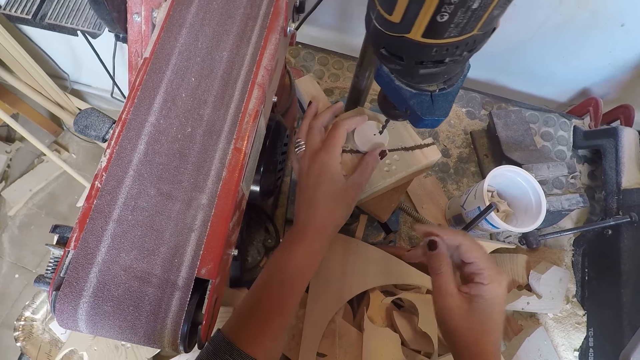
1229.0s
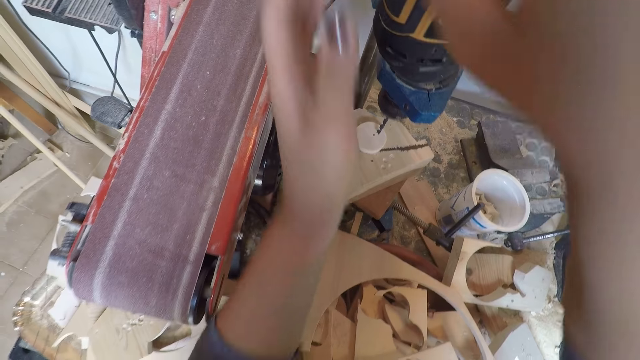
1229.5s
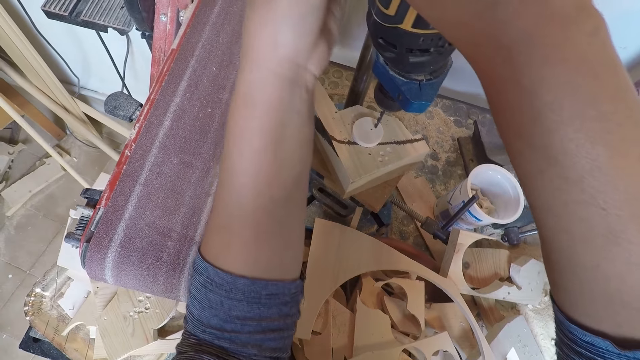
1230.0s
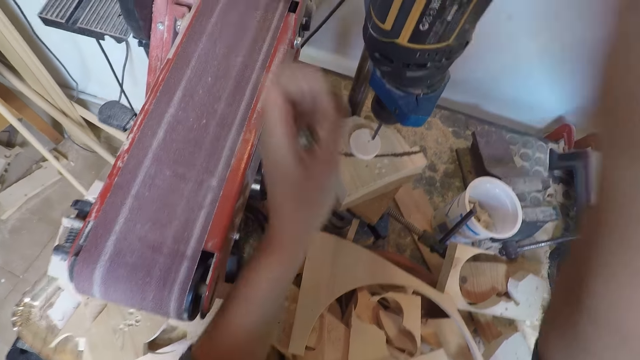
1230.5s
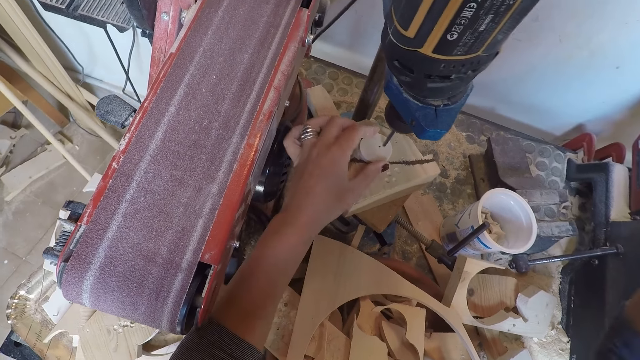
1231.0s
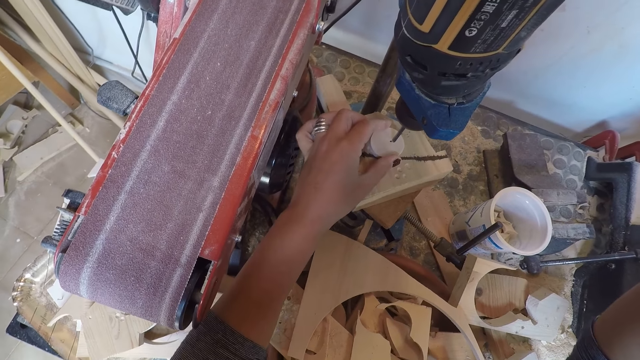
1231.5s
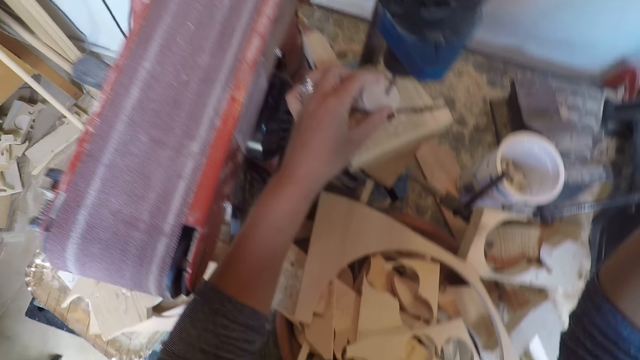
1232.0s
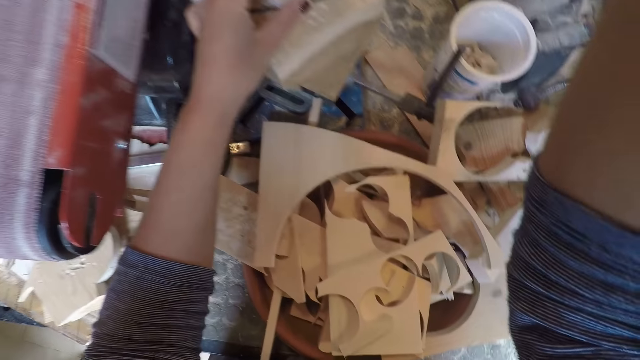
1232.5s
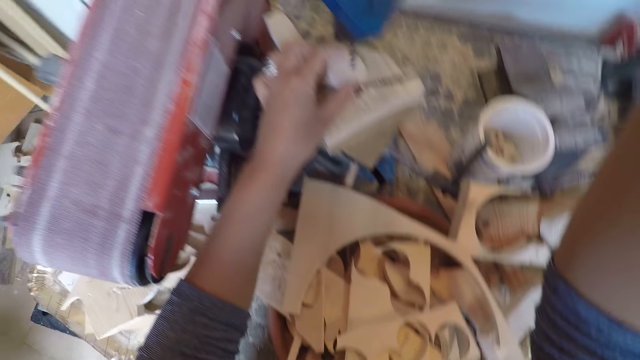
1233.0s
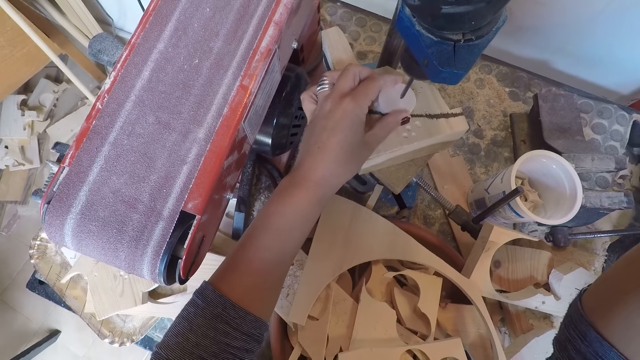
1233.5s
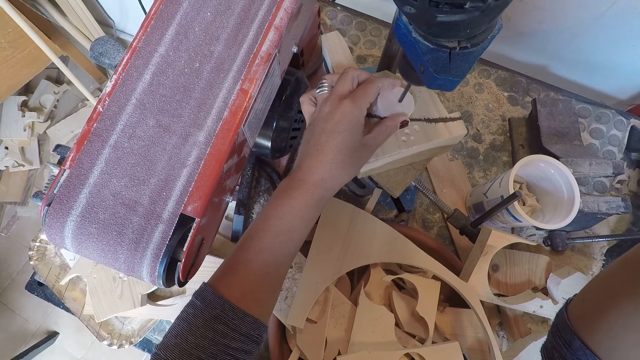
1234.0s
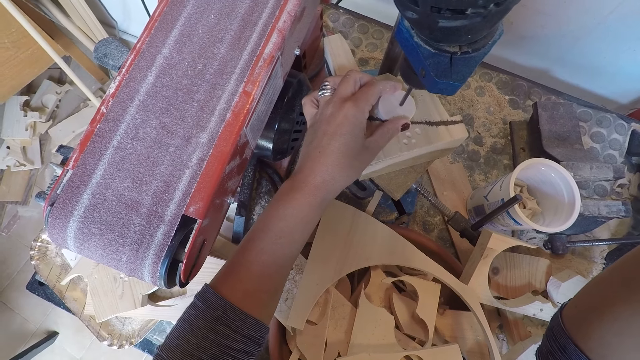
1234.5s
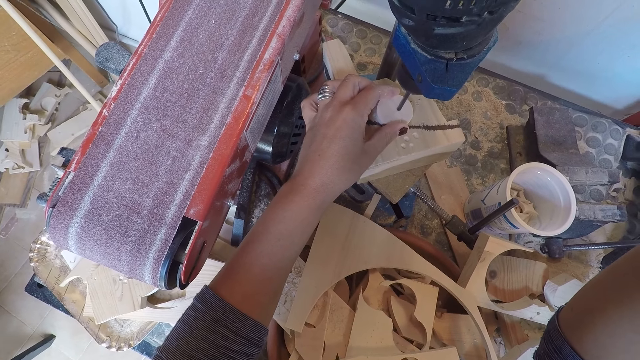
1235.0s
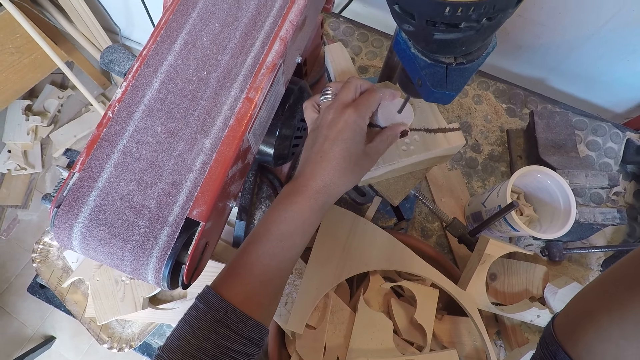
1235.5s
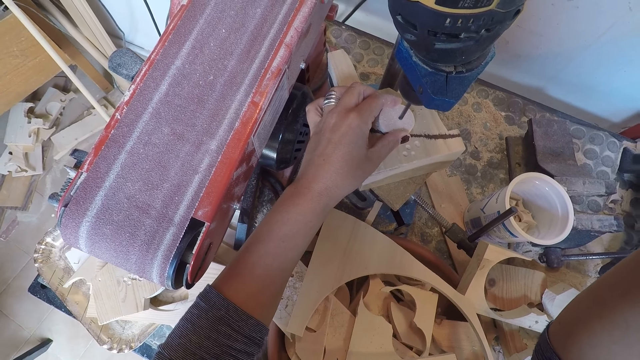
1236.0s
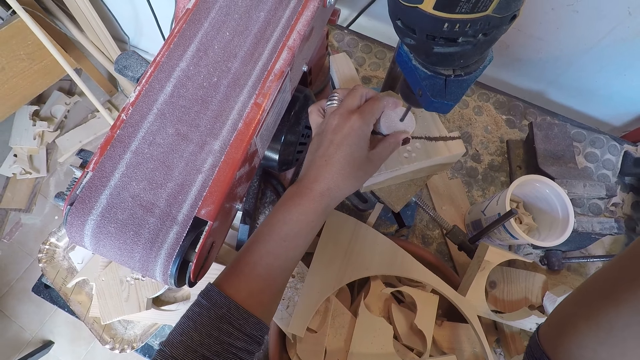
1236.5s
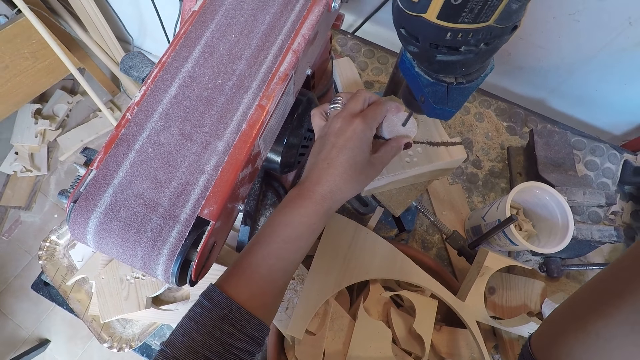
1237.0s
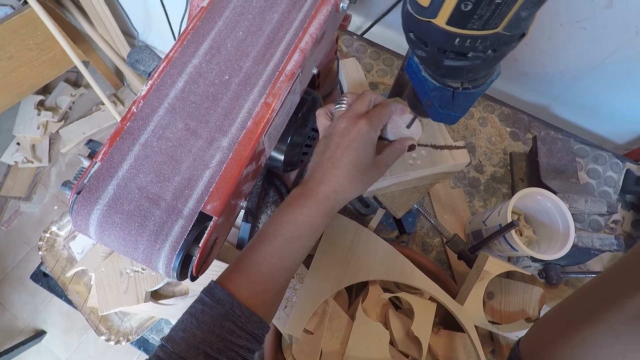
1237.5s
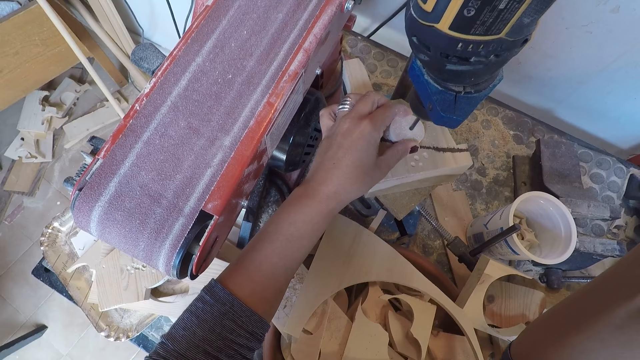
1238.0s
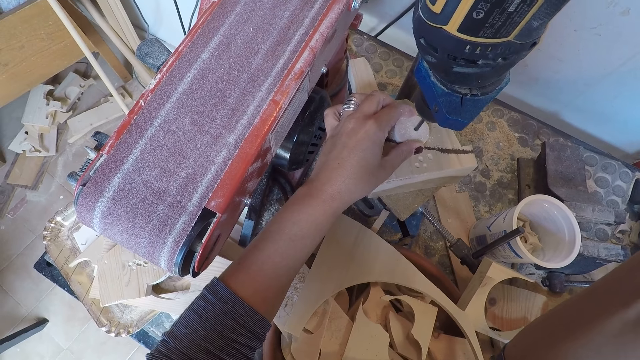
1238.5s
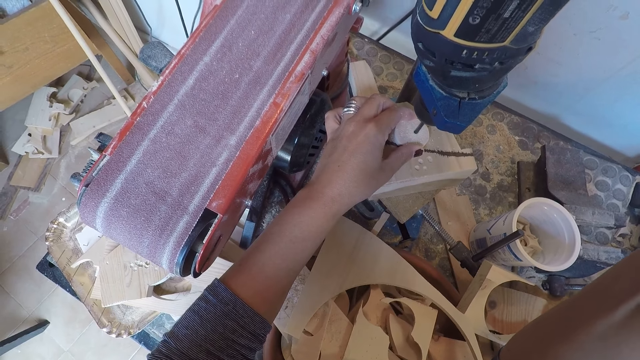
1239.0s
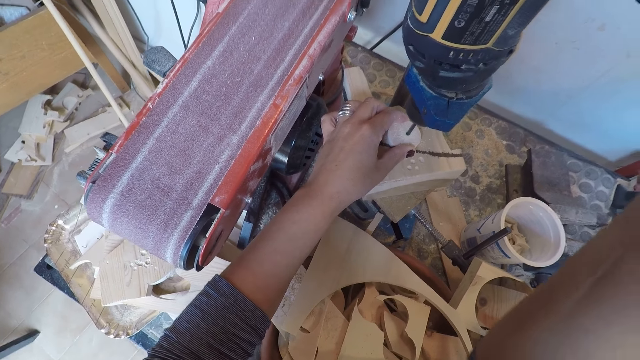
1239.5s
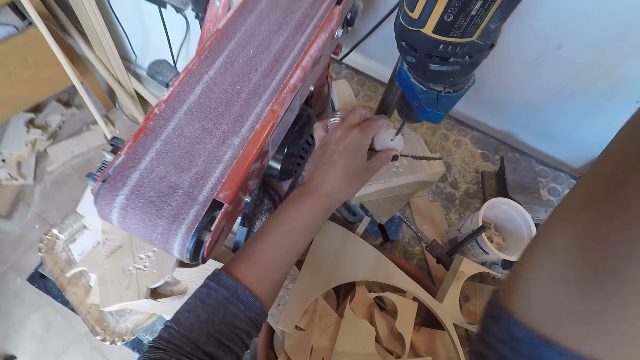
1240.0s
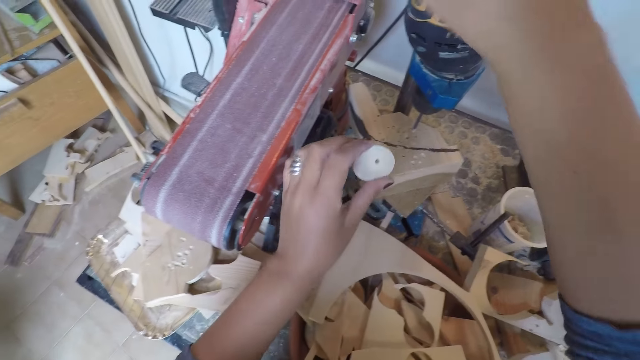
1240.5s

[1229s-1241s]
The camera wearer touches the top of the drilling machine with both hands. He adjusts the drill press. He touches the circular drilled wood on the piece of wood under the drilling machine with his left hand. He drills a hole into the circular drilled wood with the drilling machine. He removes the circular drilled wood from under the drilling machine with his left hand. He turns off the drilling machine with his right hand.

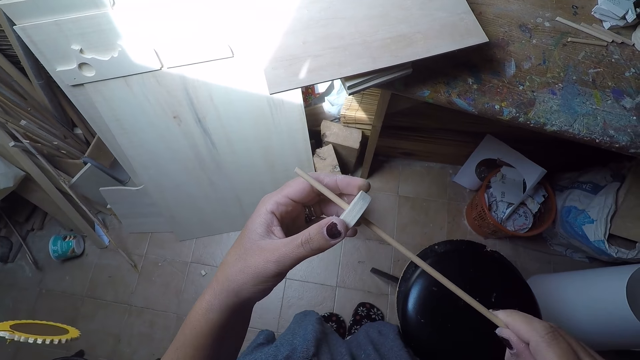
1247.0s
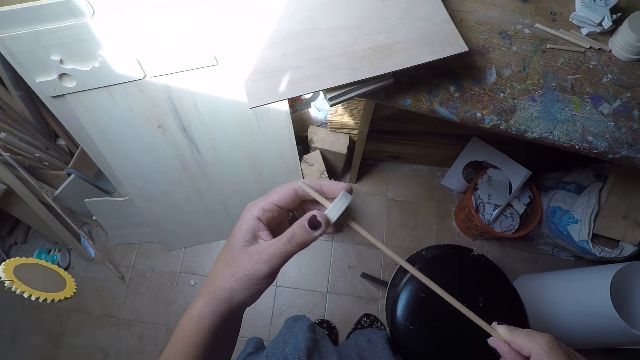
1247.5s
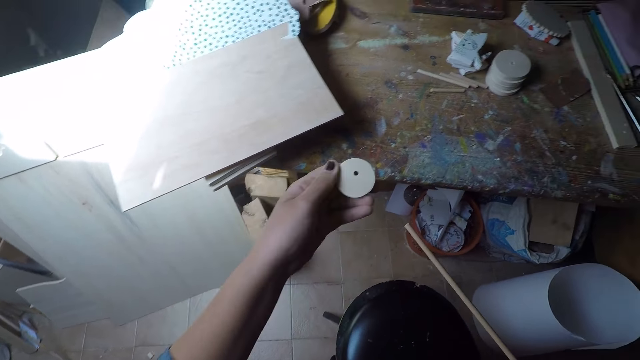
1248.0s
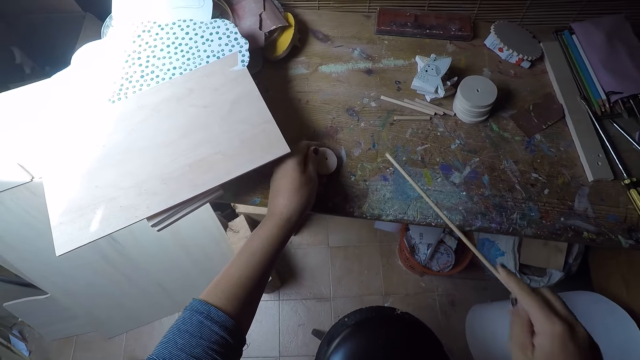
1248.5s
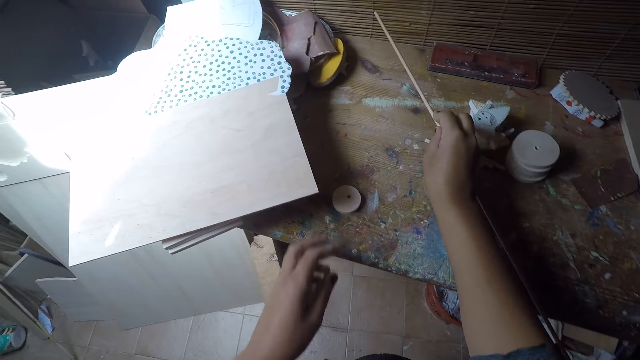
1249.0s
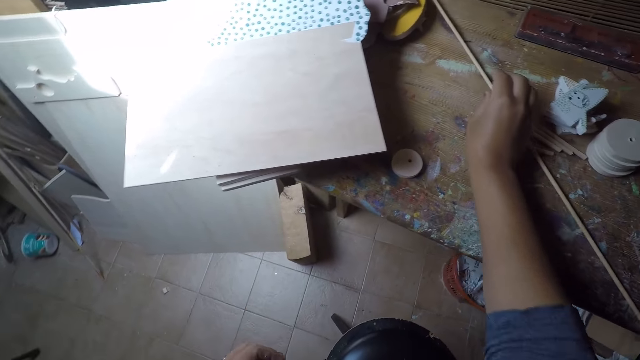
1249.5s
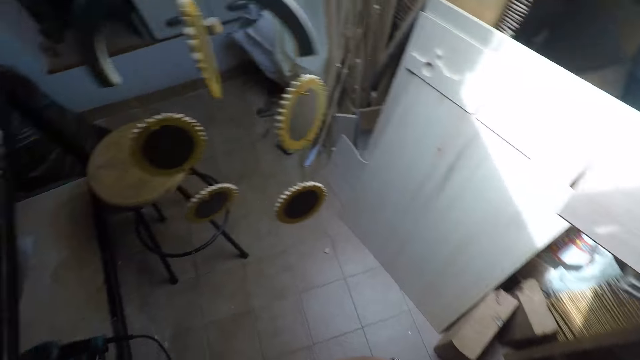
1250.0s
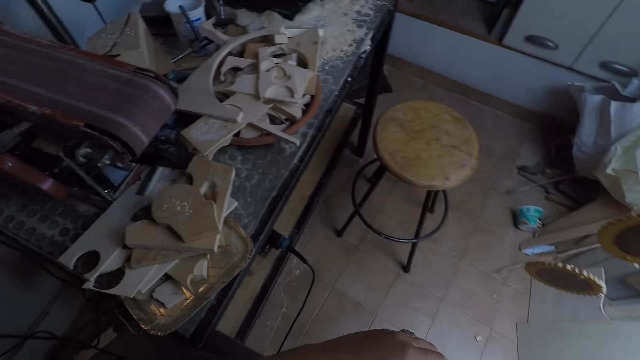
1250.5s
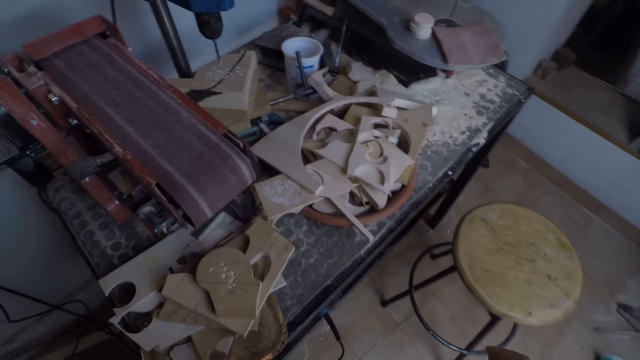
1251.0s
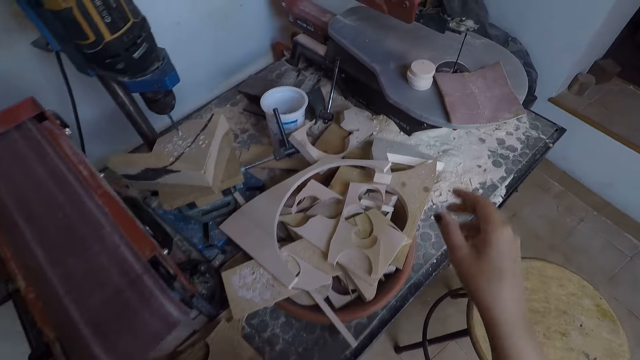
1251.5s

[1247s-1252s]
The camera wearer removes the circular drilled wood from the long thin wood with his left hand. He places the circular drilled wood on the workshop table with his left hand. He drops the long thin wood in his right hand on the workshop table. He walks towards the drilling machine.

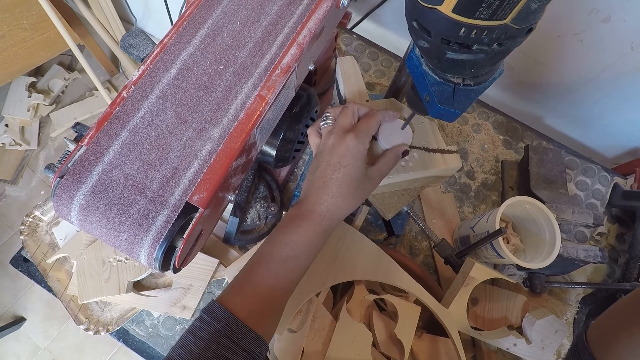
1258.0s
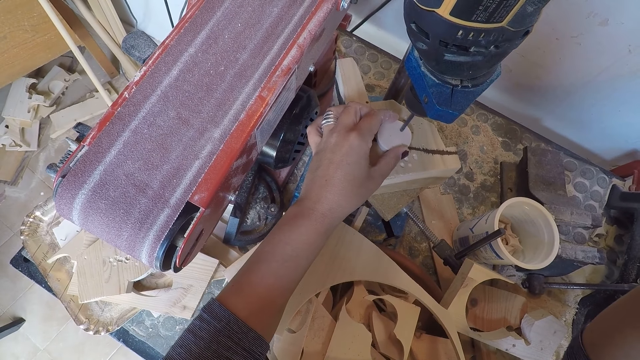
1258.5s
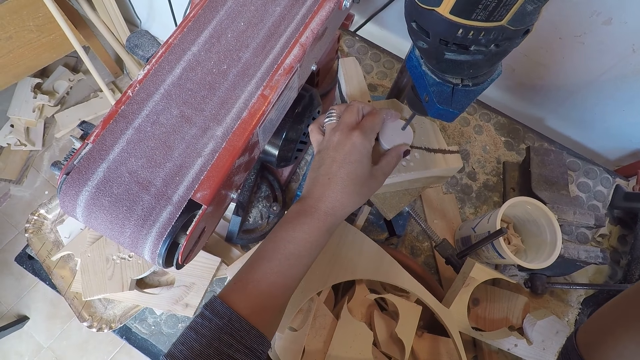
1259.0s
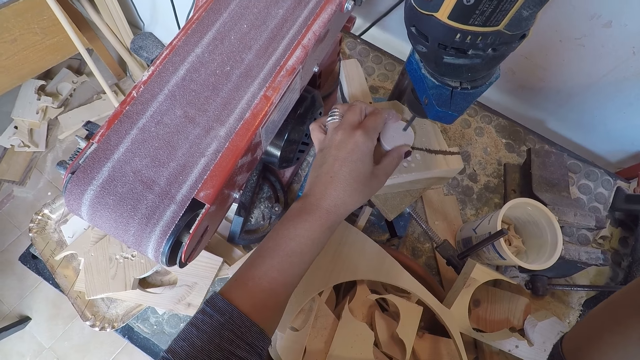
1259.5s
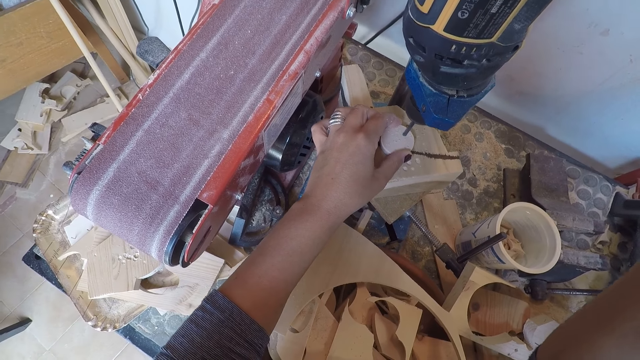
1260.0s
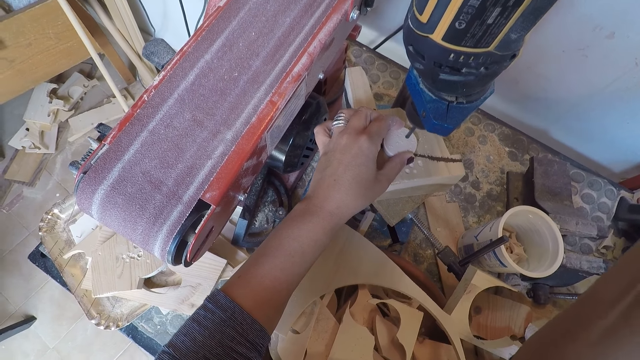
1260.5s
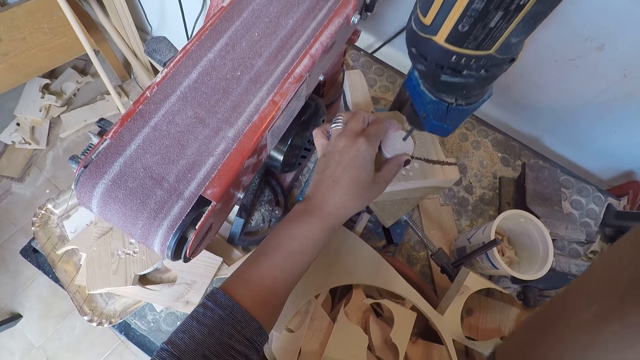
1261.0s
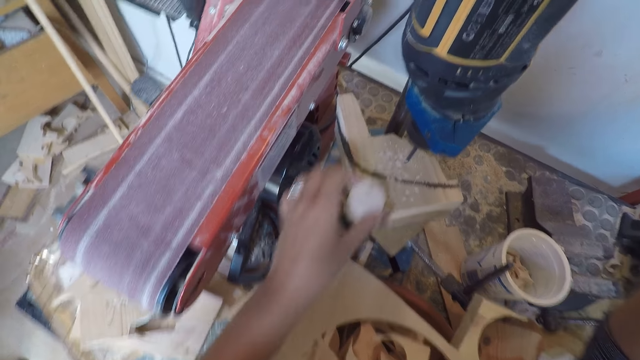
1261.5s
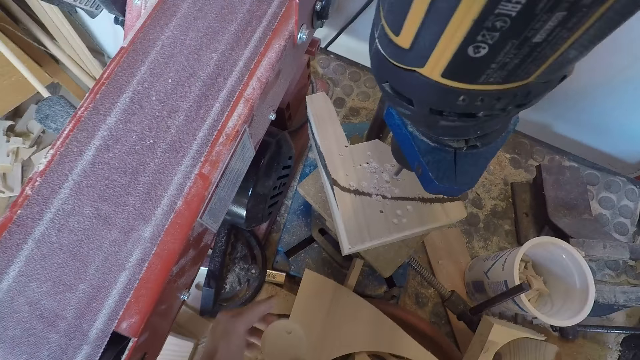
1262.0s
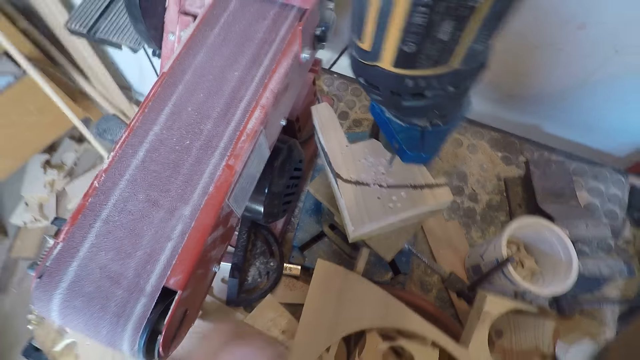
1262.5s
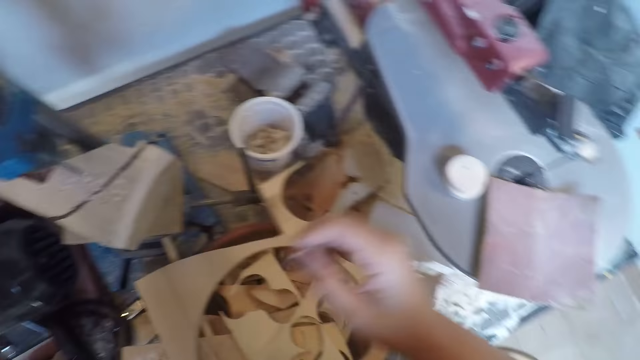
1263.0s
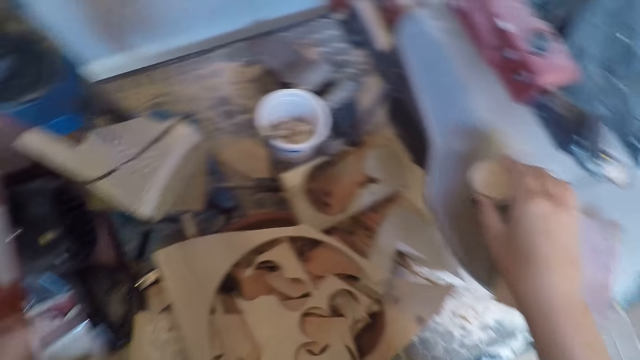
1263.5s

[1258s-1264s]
The camera wearer drills a hole on the wood. He removes the circular drilled wood from the drilling machine with his left hand. He places the circular drilled wood on the belt sandpaper machine with his left hand. He takes a circular drilled wood on the scroll saw with his right hand.
